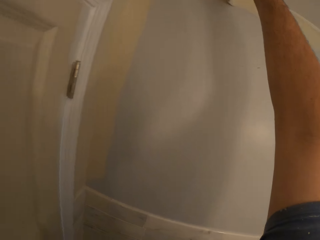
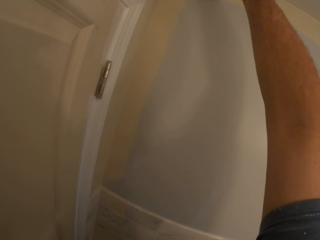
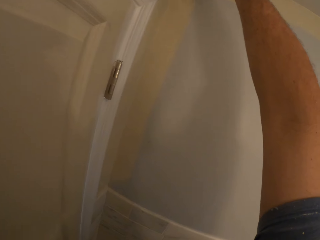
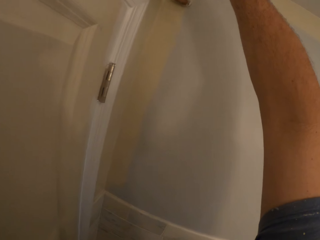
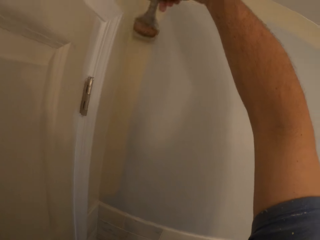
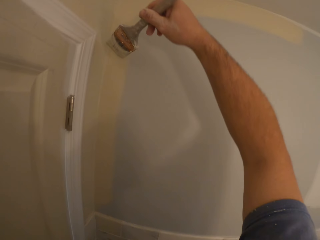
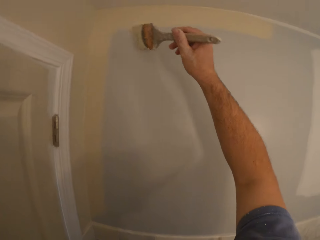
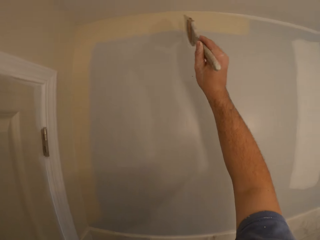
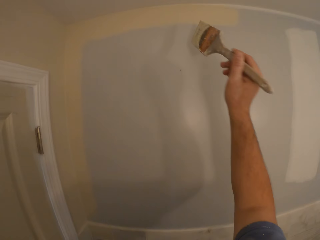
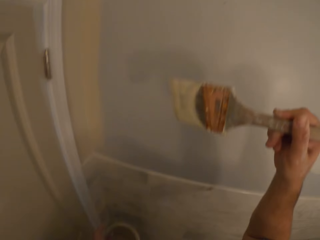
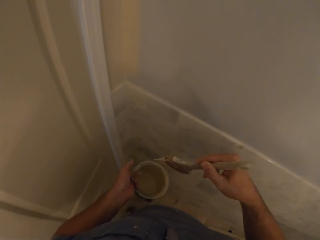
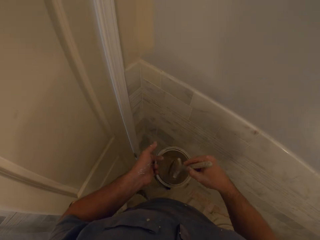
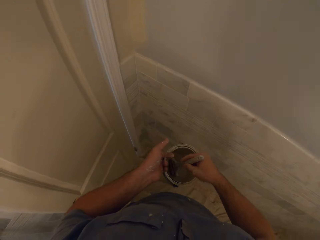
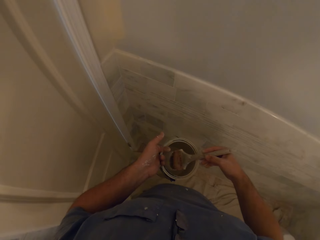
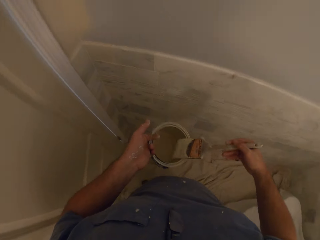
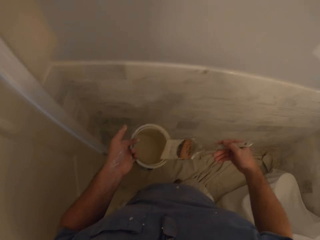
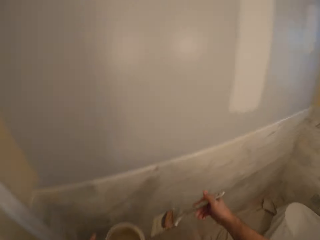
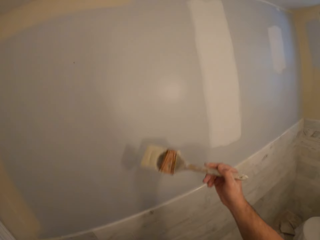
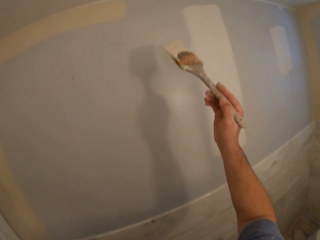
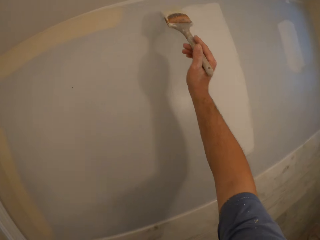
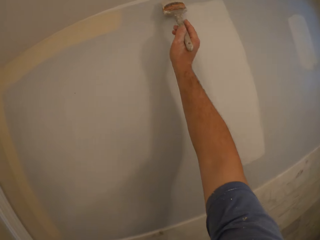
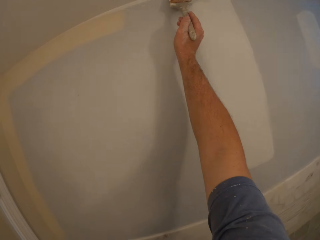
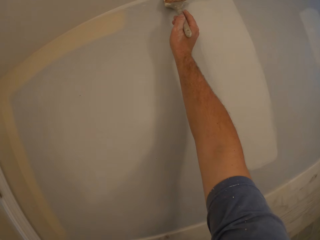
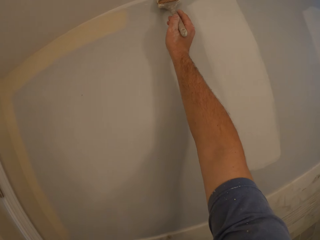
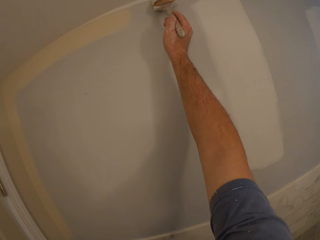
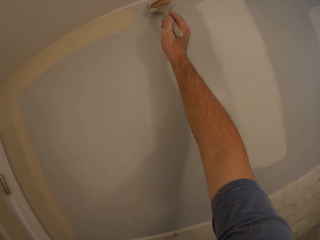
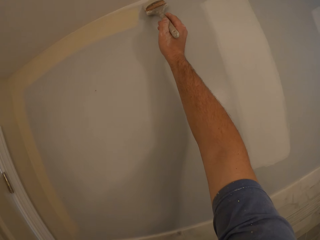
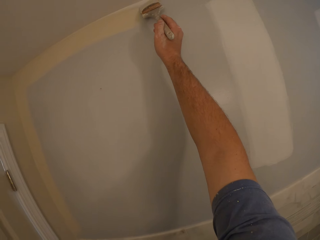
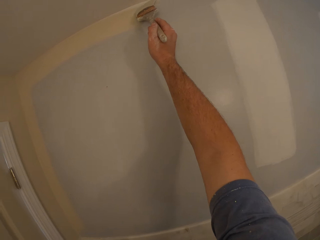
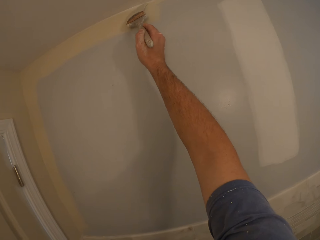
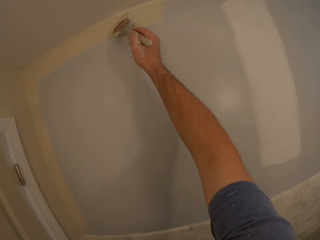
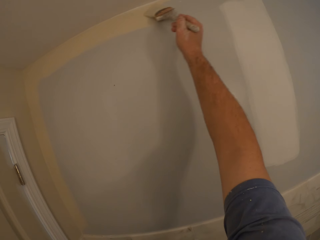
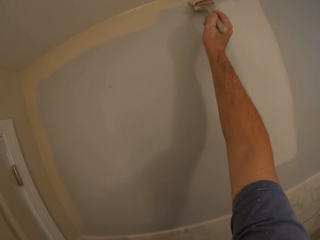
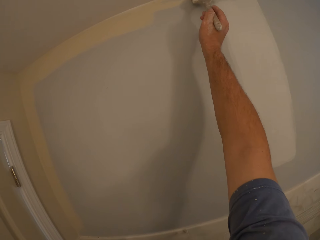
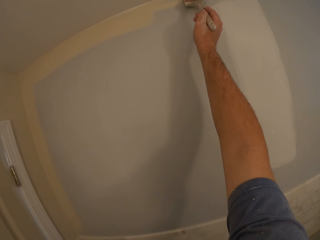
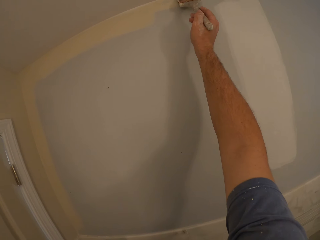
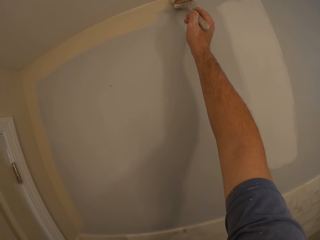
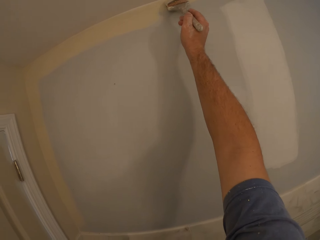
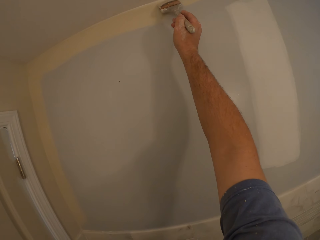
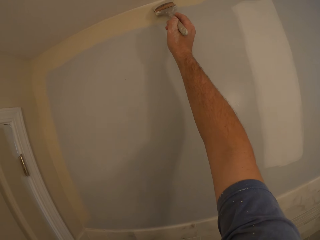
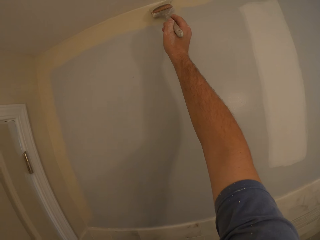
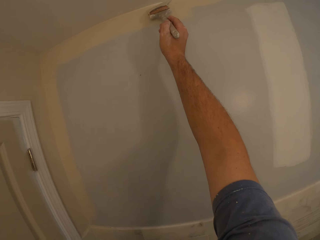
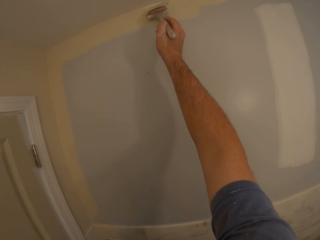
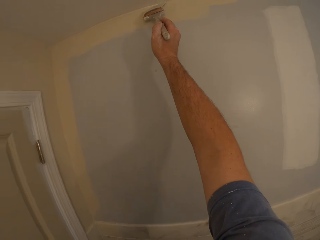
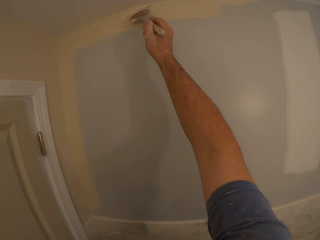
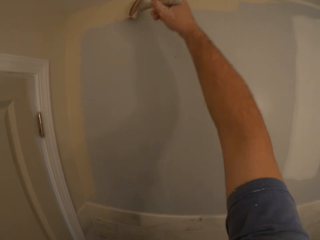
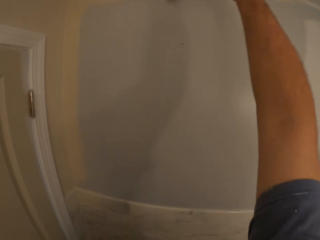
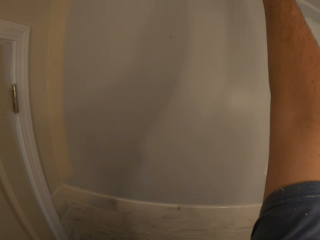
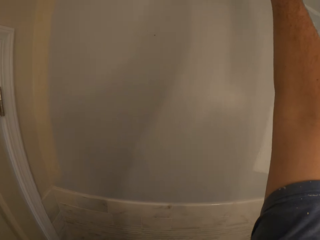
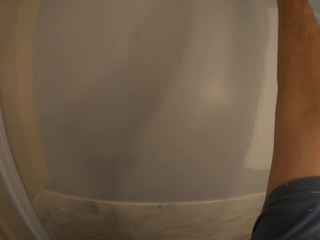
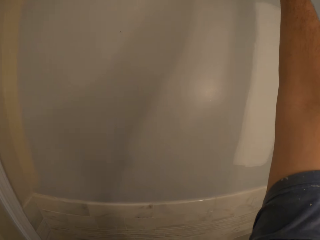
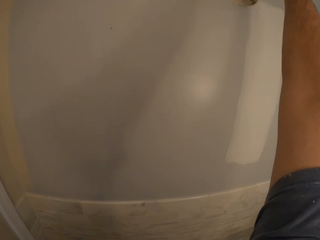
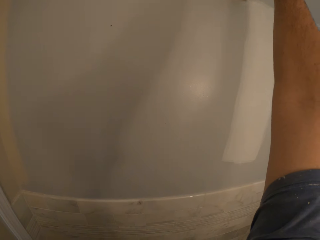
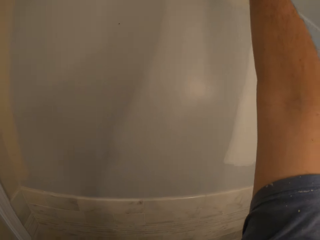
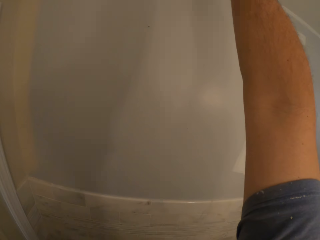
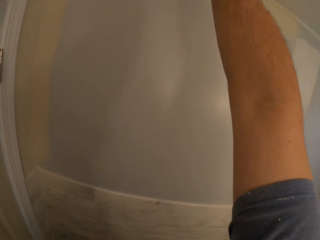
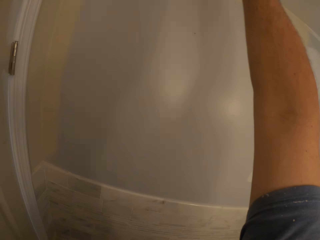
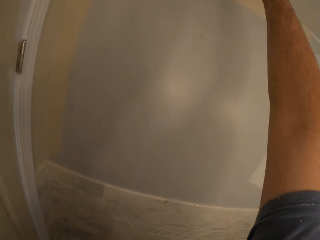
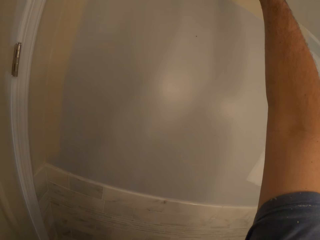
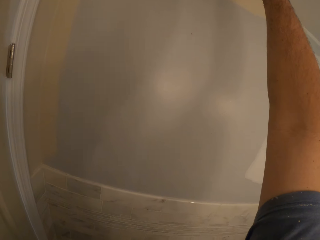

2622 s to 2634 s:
The camera wearer dips the paint brush in the paint container. He paints the wall with the paint brush in his right hand.

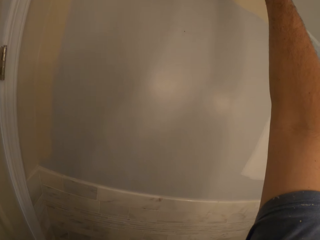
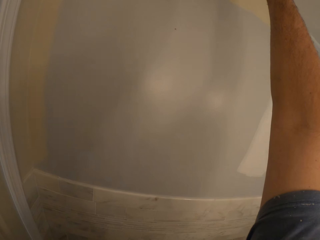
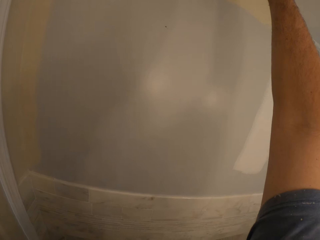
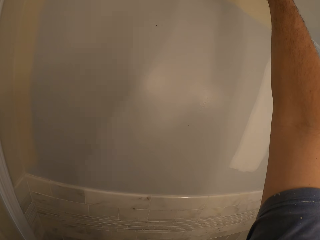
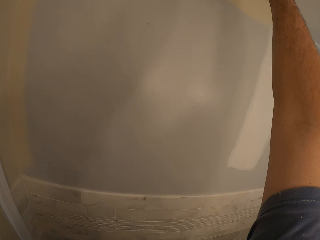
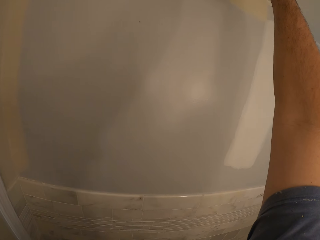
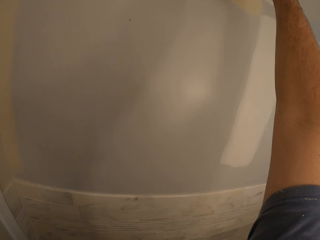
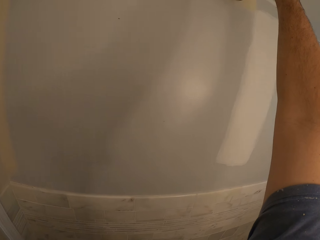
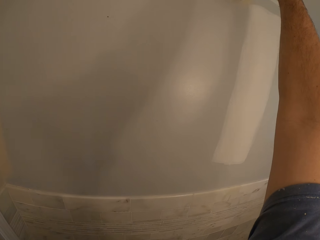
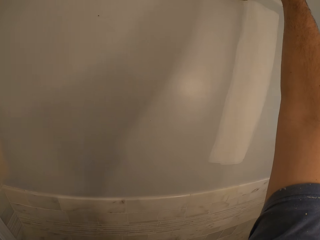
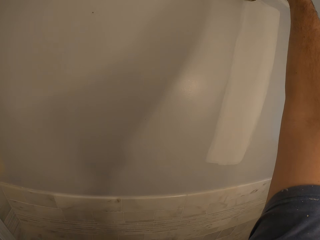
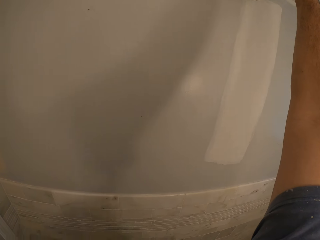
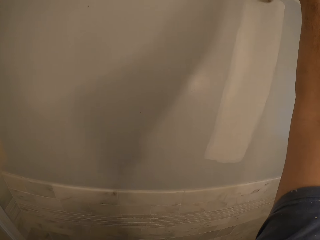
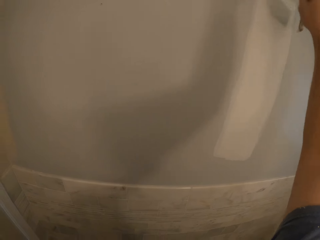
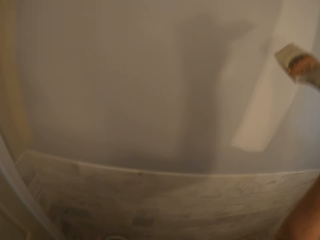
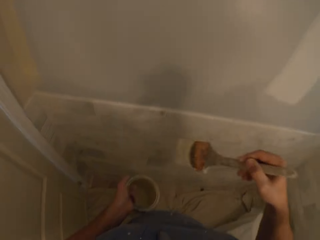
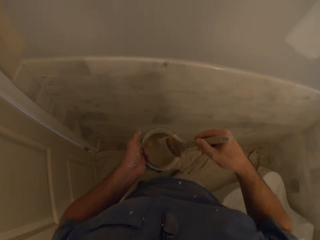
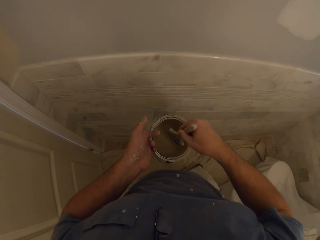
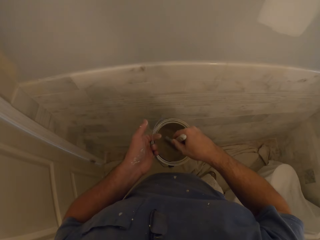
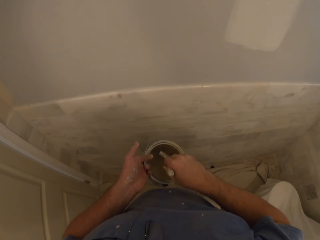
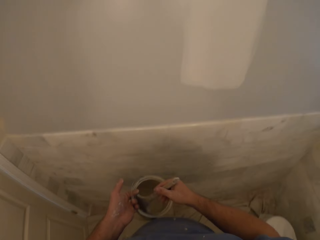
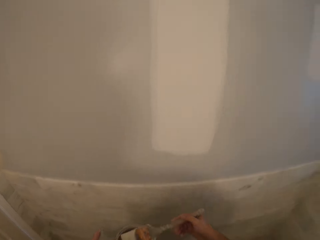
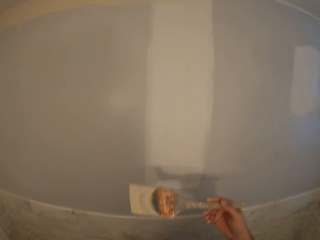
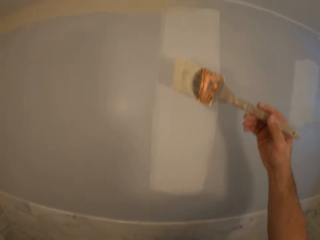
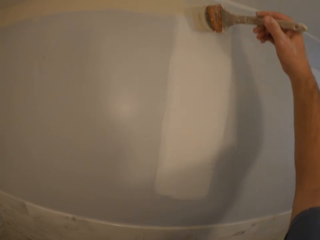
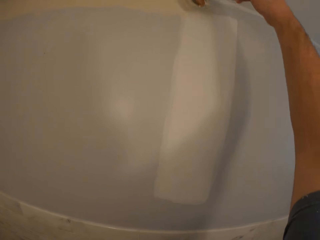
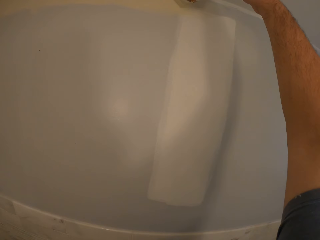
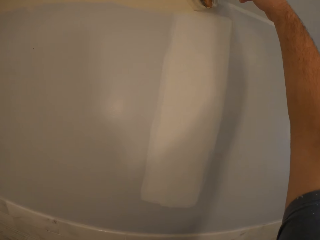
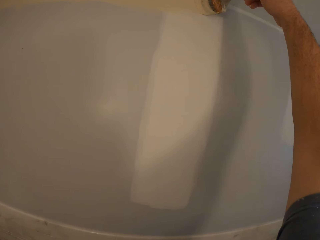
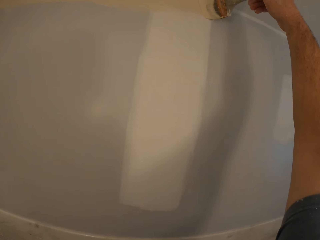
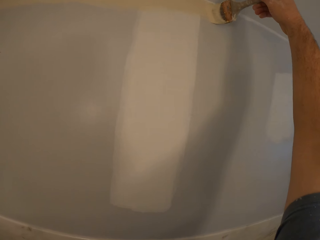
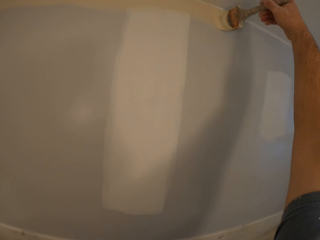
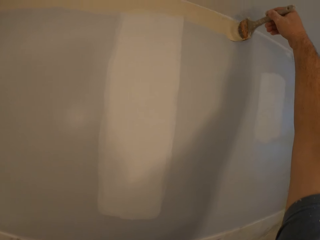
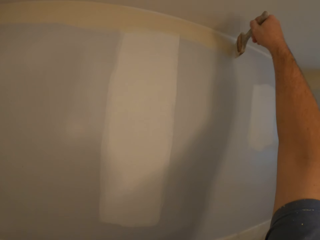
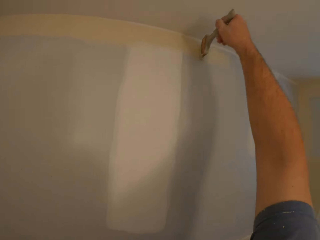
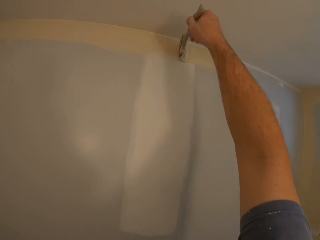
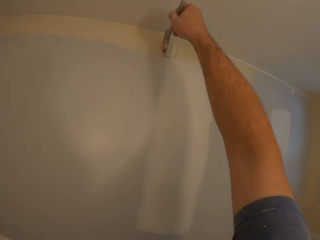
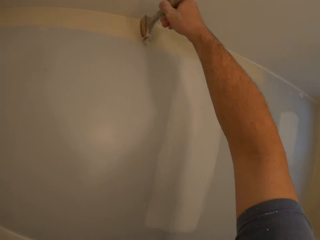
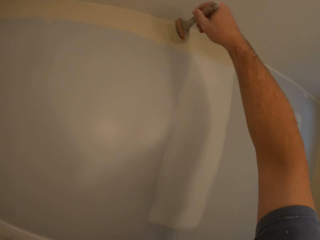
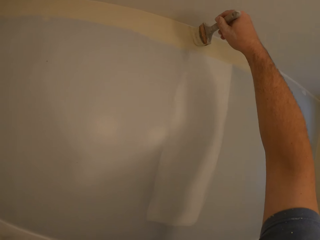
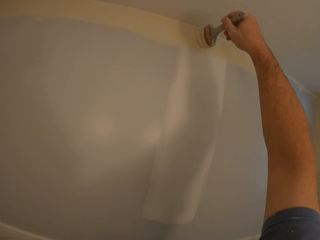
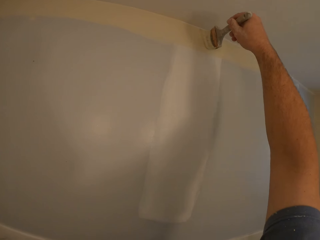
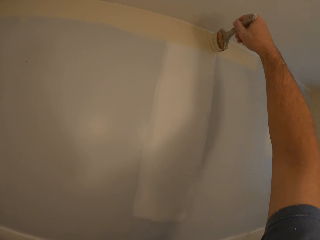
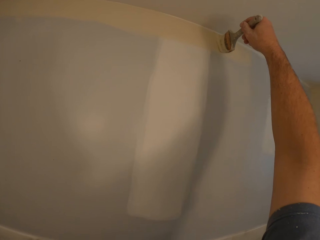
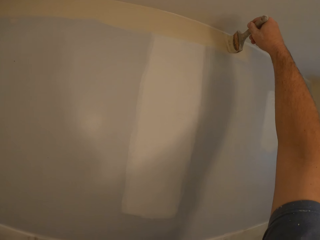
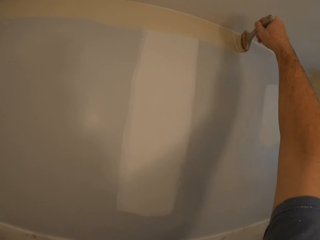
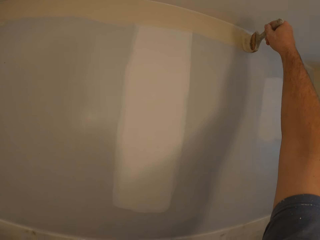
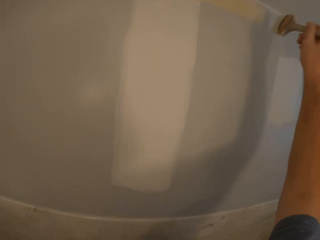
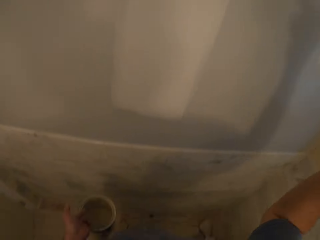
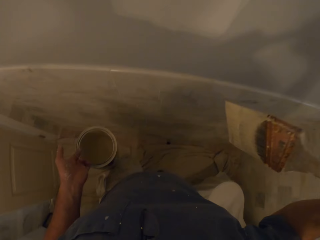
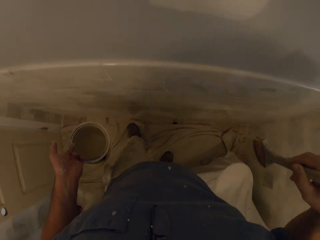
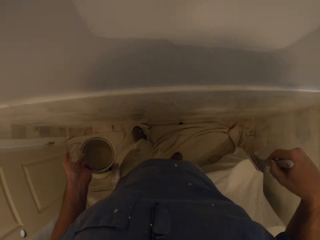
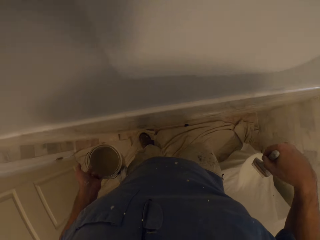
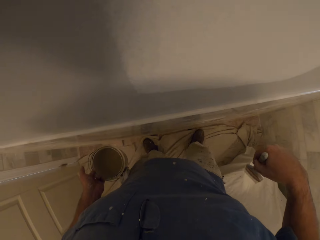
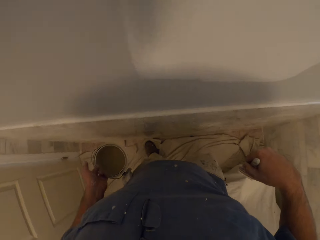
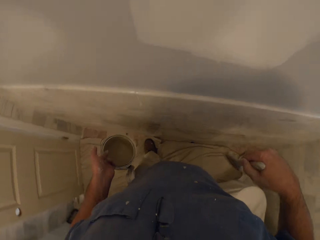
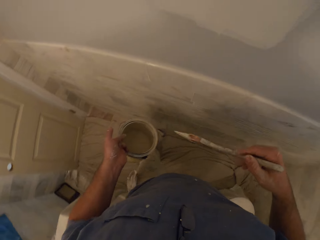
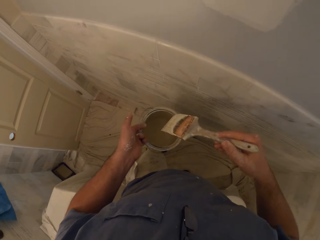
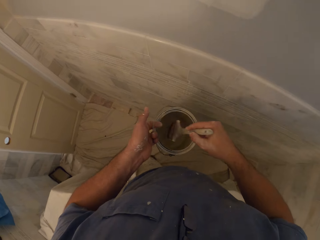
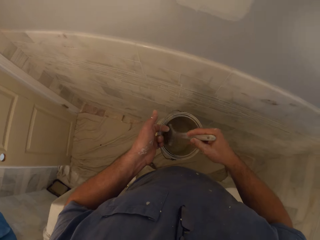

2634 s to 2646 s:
The camera wearer dips the paint brush in the paint container. He paints the wall with the paint brush in his right hand. He moves forward. He adjusts a cloth on the floor with his right foot.
